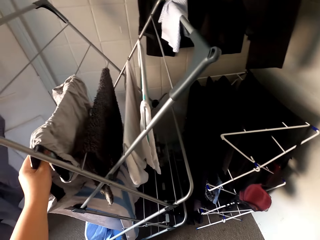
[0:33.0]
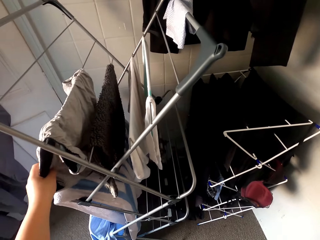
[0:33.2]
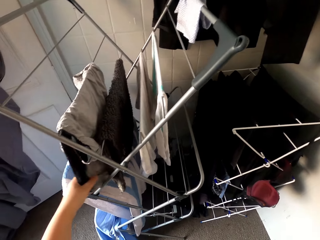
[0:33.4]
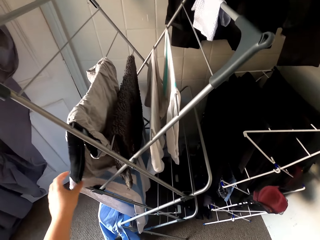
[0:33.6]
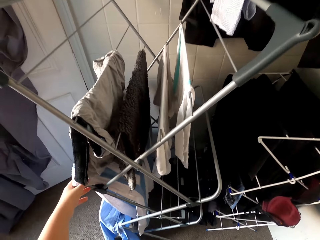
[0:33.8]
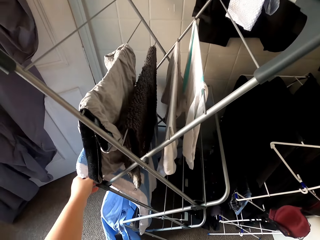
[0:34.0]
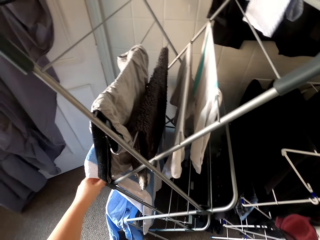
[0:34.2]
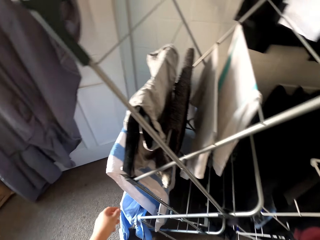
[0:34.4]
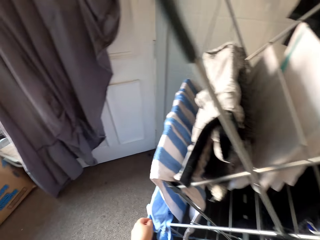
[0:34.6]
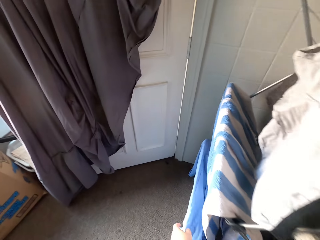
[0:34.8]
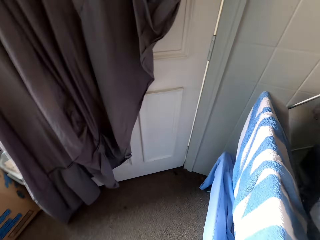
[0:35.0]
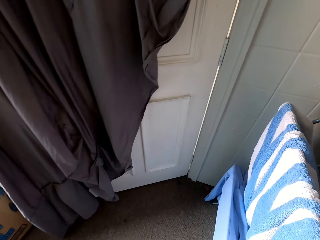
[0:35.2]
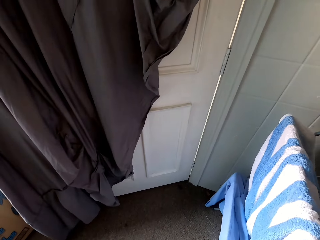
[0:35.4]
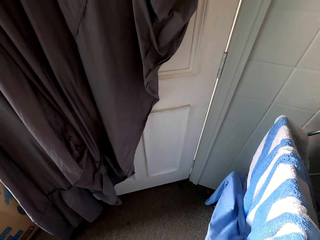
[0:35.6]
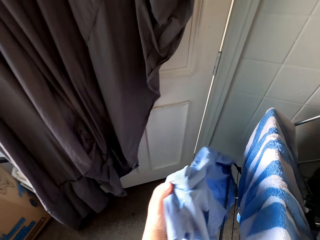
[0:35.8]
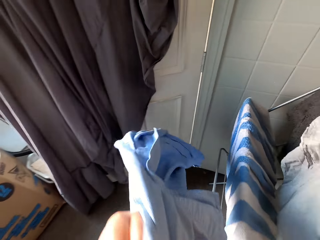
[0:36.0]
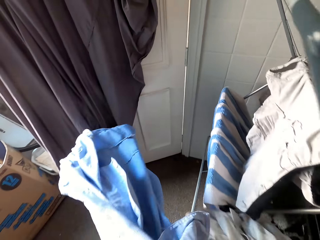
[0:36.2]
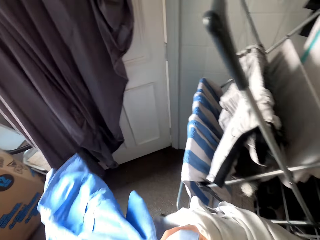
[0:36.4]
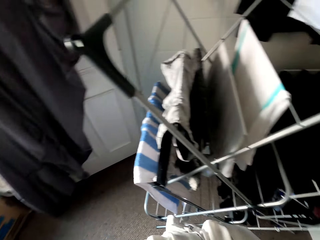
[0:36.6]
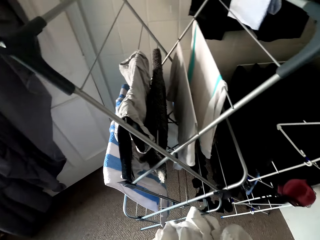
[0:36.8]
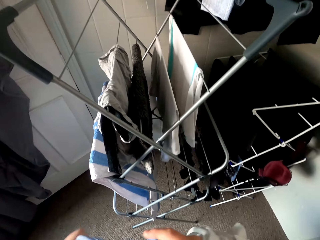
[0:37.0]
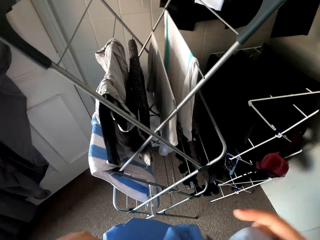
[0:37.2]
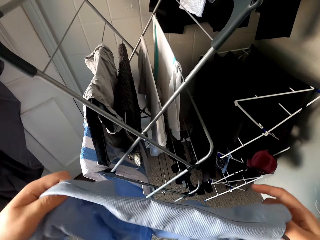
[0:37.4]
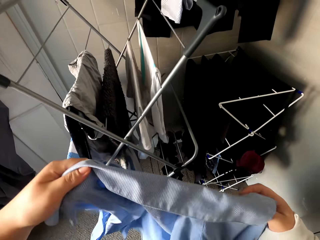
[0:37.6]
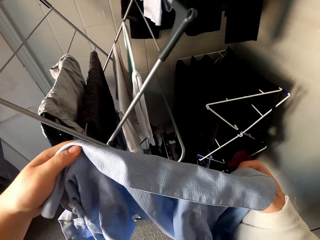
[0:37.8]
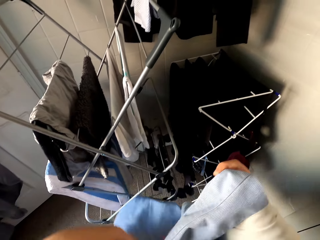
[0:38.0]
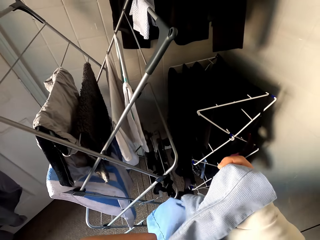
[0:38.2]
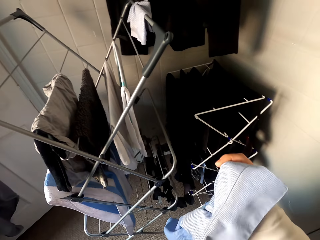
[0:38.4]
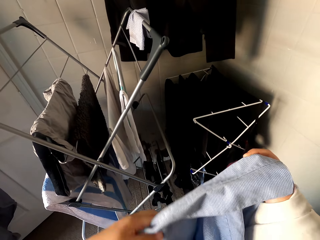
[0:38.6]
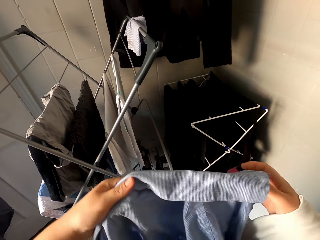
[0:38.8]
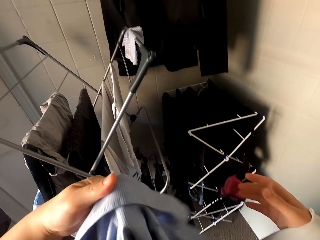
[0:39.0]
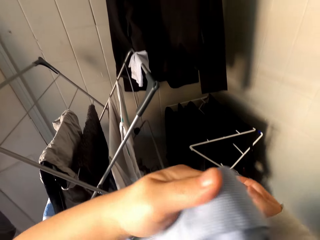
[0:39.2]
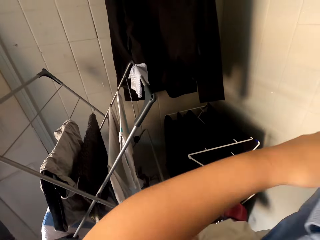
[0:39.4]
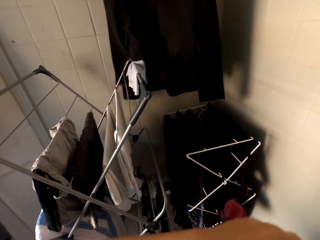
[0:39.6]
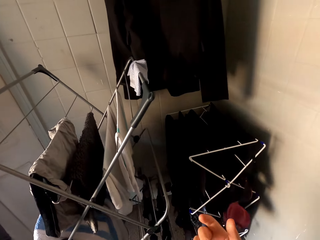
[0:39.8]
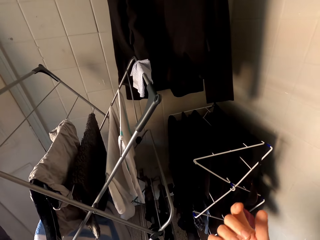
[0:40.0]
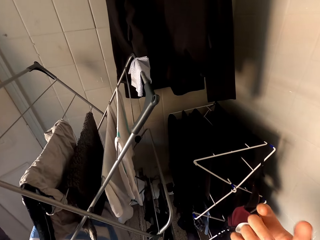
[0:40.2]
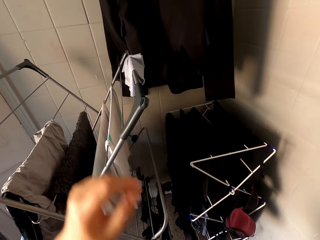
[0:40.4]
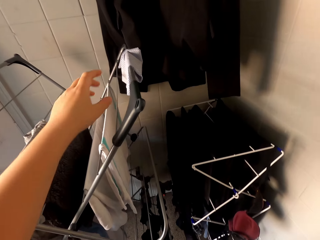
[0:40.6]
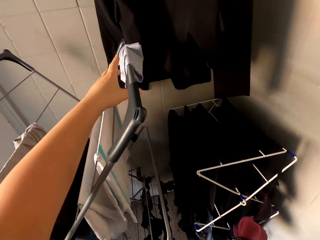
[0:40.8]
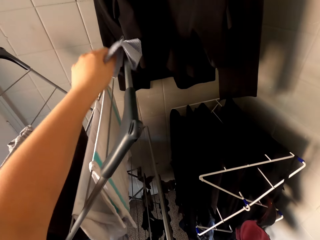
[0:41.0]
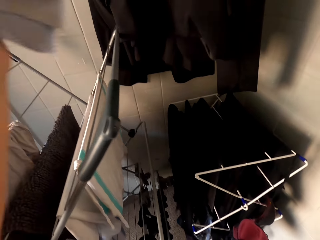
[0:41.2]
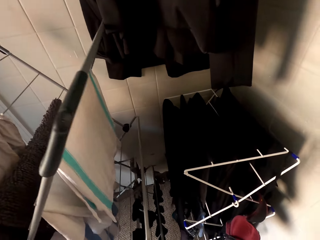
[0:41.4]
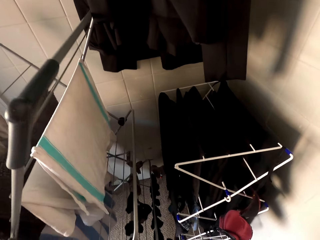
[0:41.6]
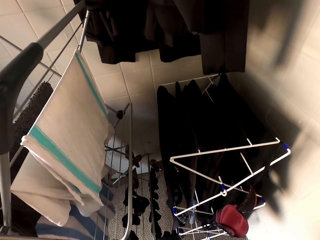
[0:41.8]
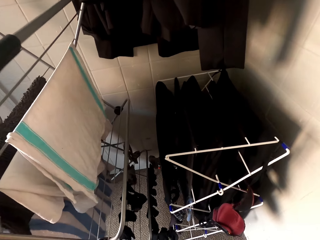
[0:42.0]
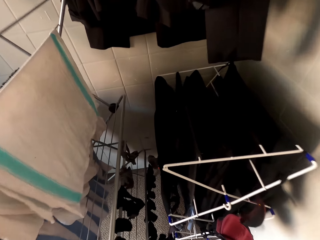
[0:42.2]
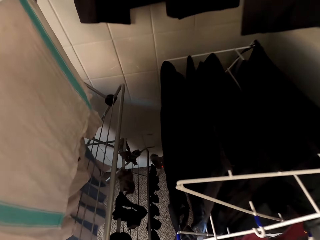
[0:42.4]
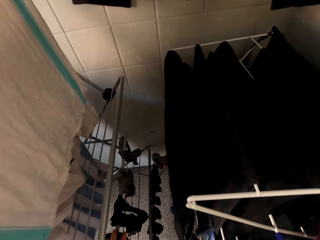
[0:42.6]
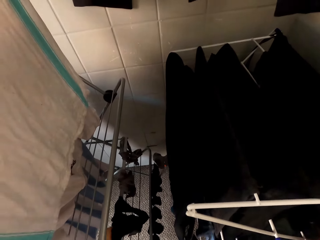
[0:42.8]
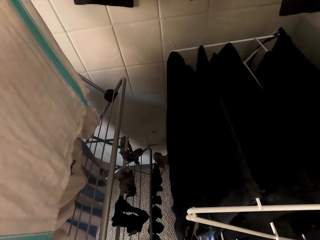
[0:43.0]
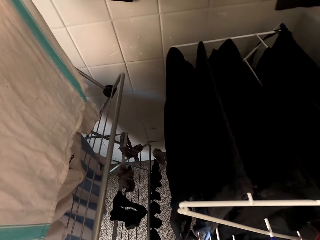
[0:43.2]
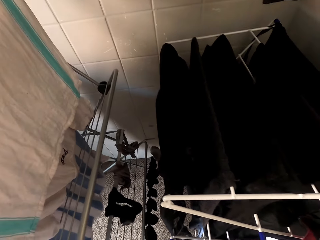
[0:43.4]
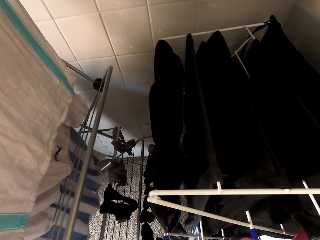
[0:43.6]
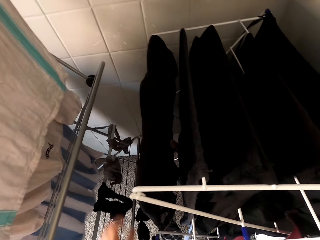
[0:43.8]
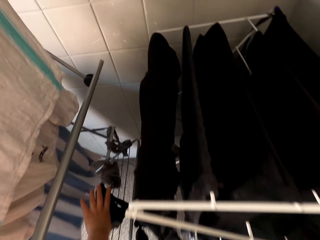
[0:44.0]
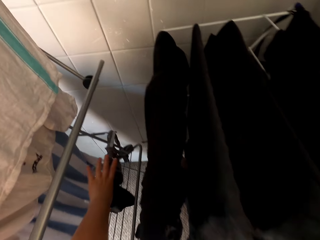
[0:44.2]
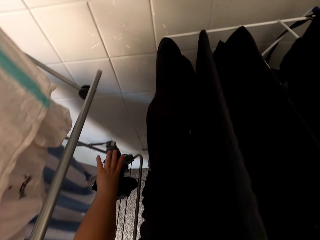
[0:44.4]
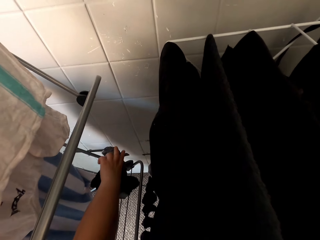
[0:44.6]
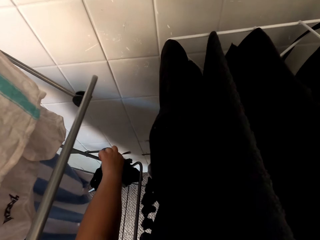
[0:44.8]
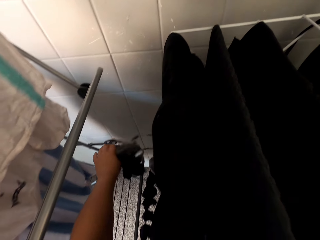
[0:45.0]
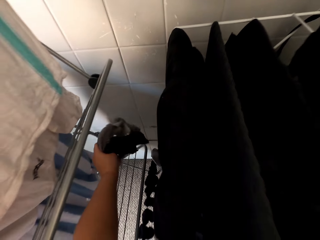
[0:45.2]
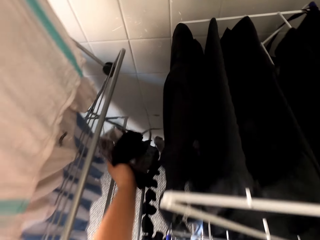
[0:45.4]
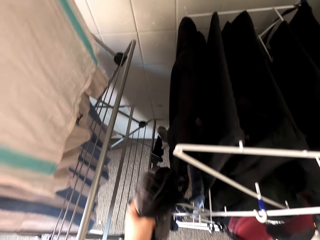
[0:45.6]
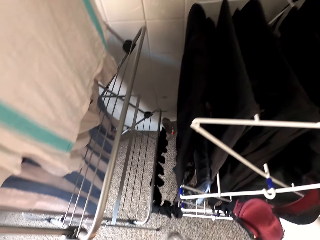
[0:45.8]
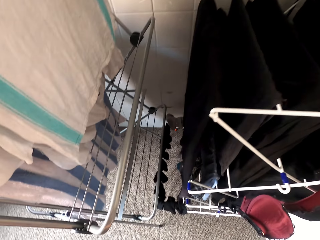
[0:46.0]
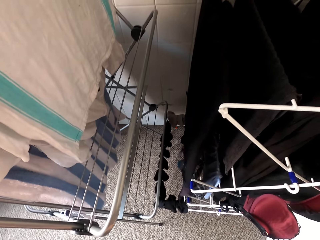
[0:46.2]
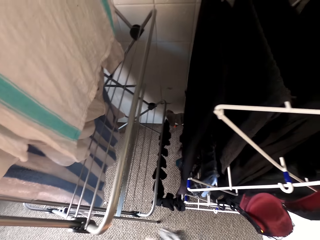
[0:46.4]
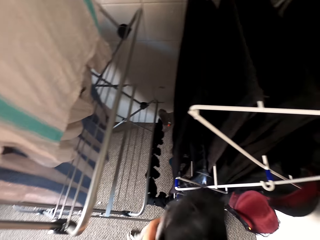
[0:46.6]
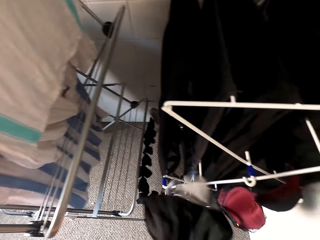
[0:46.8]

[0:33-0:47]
The camera wearer holds the clothes. They pick the coat. They hang the coat on the shoulder. They pick the cloth. They pick socks.

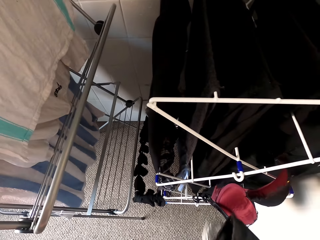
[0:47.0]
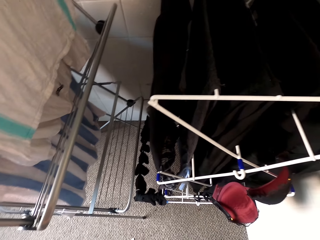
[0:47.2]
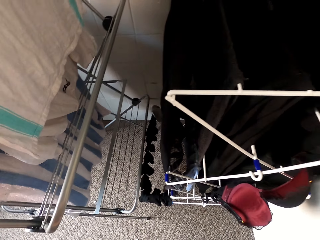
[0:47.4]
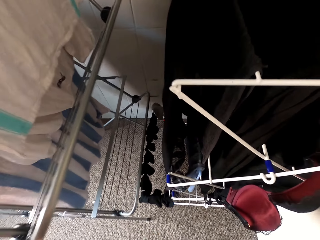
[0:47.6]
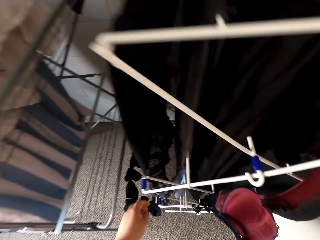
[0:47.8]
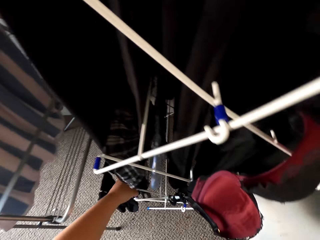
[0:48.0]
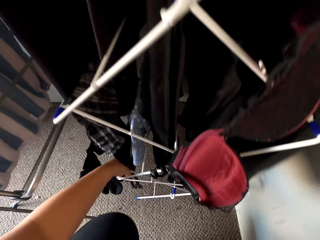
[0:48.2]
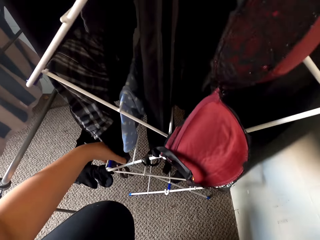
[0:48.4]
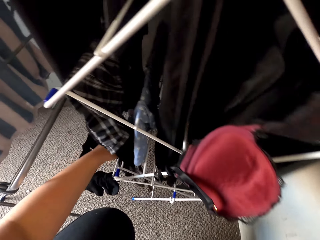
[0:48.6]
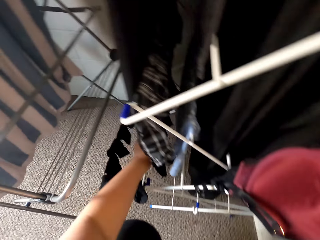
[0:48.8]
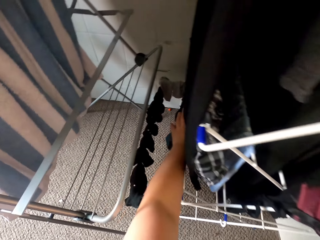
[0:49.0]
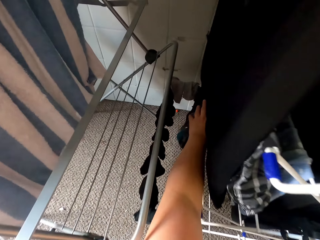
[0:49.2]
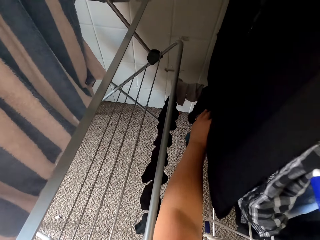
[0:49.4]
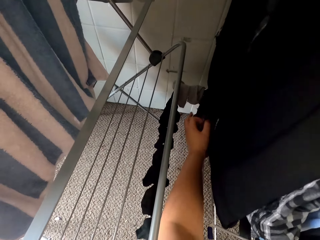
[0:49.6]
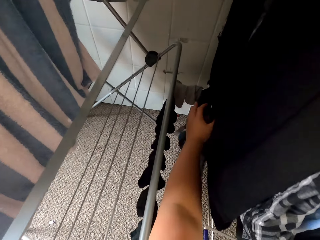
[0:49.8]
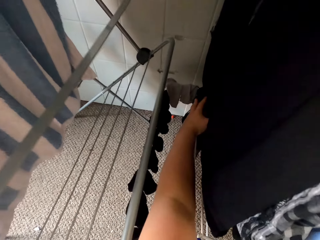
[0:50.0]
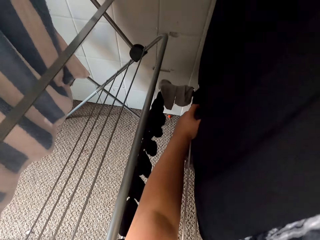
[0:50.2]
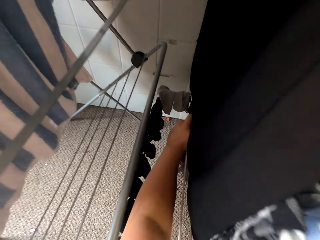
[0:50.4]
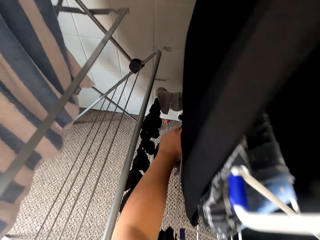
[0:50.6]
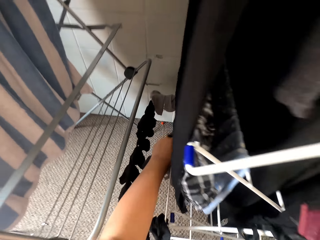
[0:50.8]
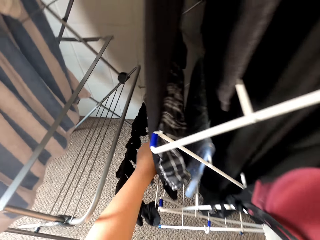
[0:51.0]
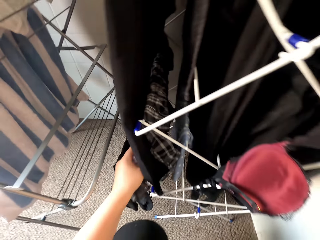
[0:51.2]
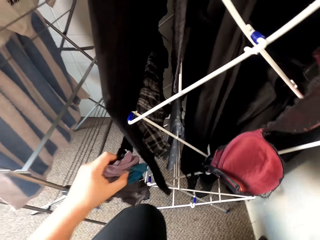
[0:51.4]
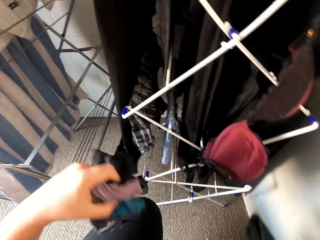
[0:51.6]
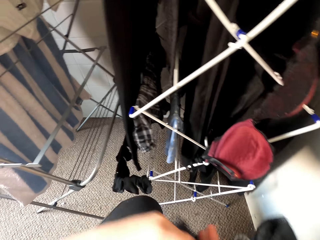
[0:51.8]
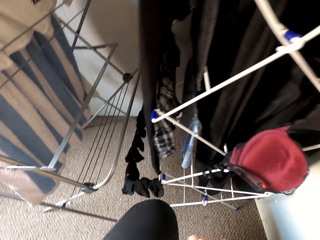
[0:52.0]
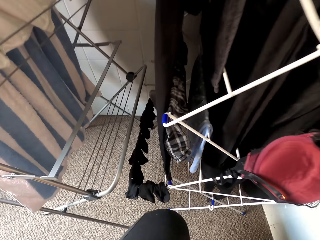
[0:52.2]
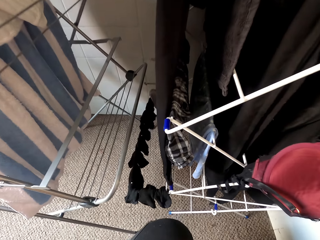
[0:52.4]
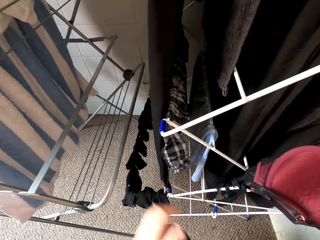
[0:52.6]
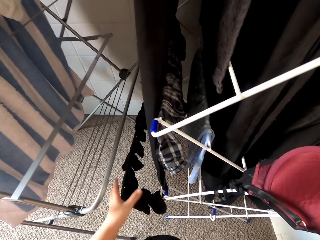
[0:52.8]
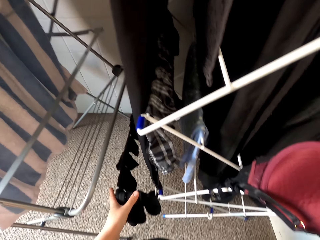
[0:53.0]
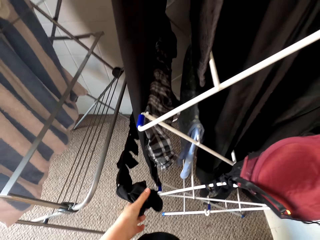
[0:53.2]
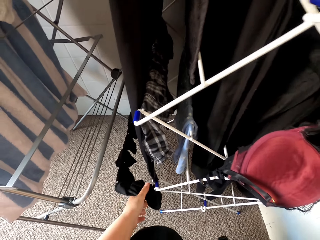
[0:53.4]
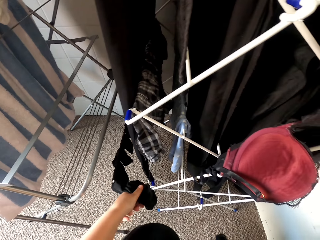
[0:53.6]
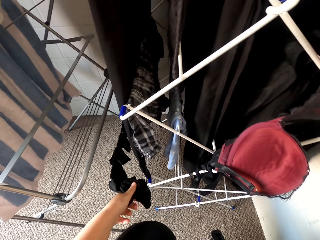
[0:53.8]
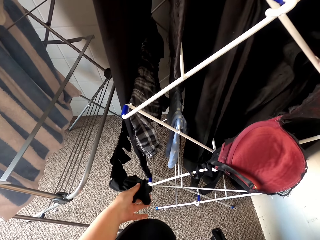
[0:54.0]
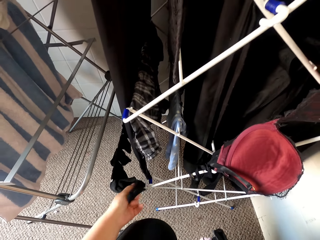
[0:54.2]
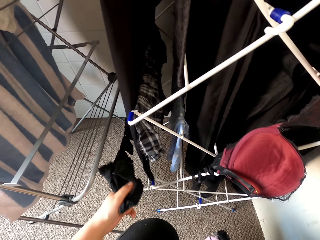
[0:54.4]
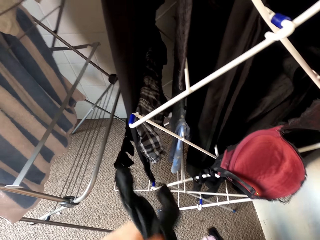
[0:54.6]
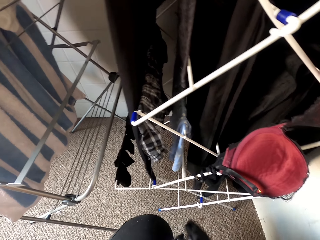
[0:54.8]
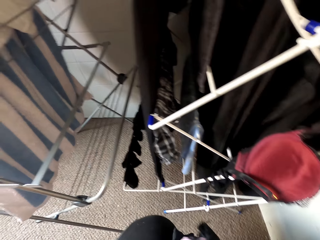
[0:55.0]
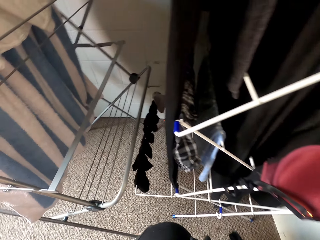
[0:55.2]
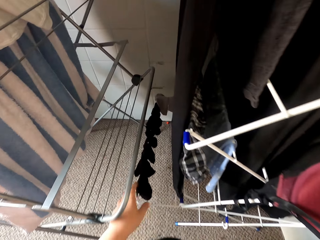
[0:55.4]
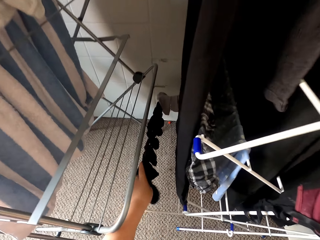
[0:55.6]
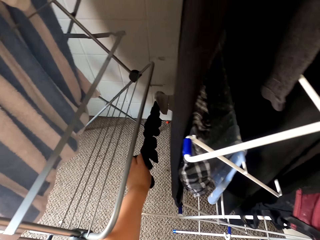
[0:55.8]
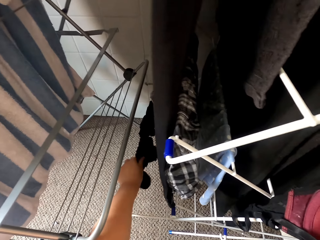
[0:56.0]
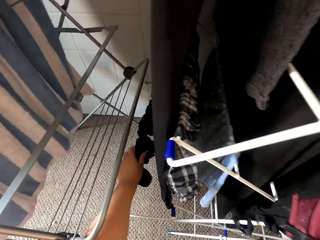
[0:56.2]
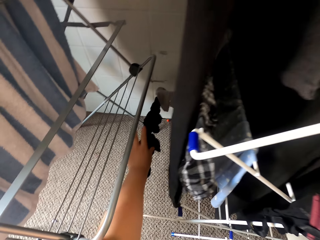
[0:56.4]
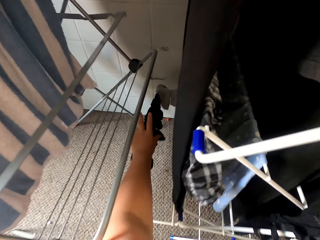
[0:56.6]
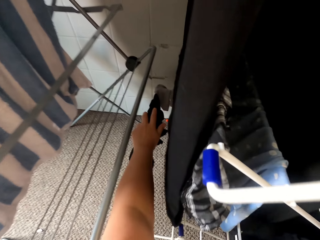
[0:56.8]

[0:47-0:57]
The camera wearer collects the clothes. They hold the clothes by the left hand. They collect the clothes.
